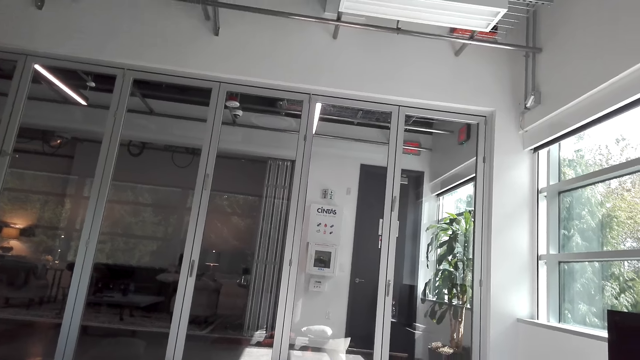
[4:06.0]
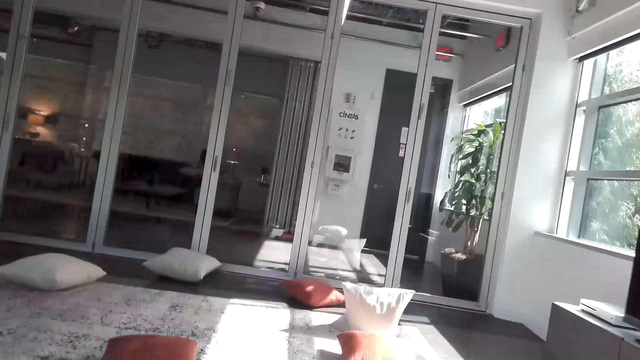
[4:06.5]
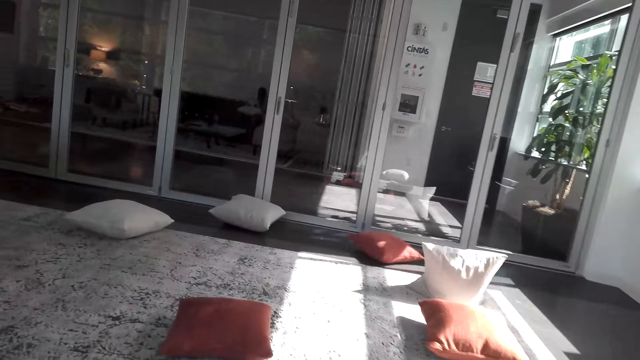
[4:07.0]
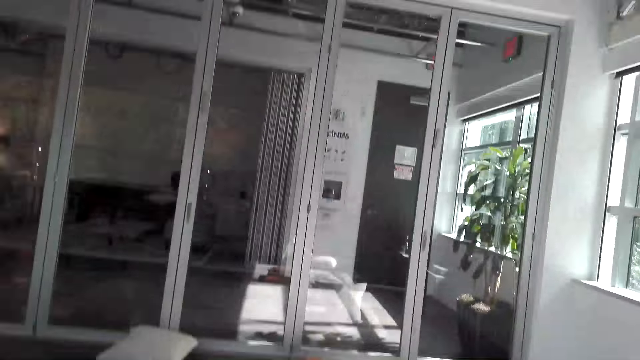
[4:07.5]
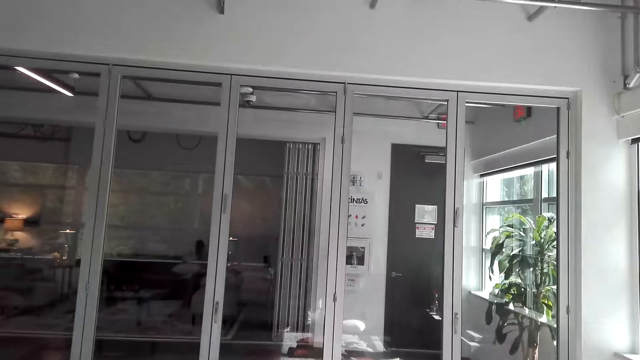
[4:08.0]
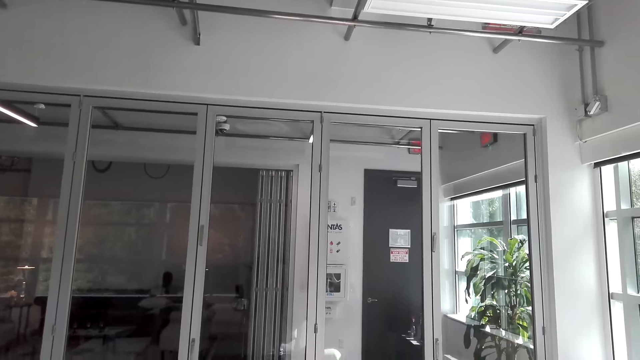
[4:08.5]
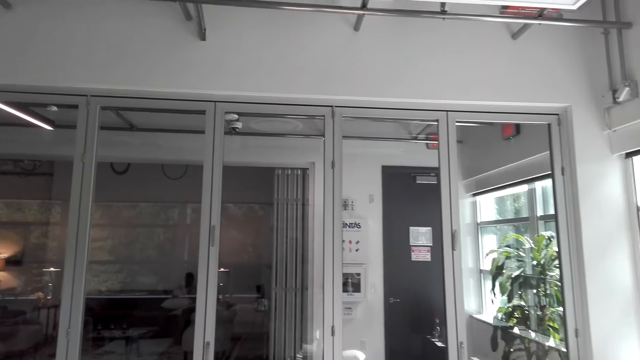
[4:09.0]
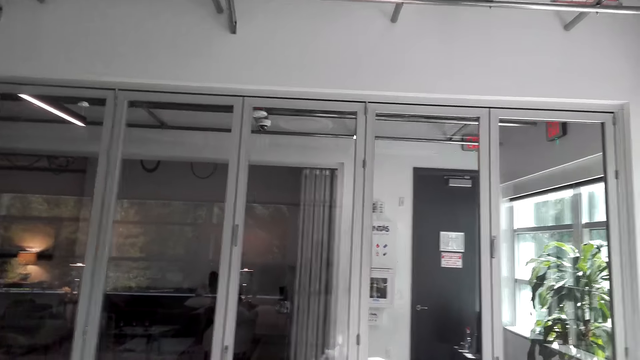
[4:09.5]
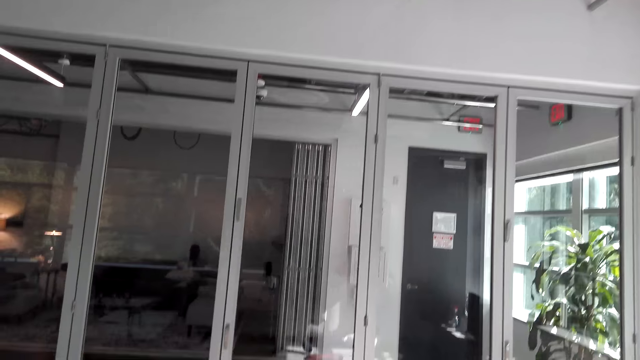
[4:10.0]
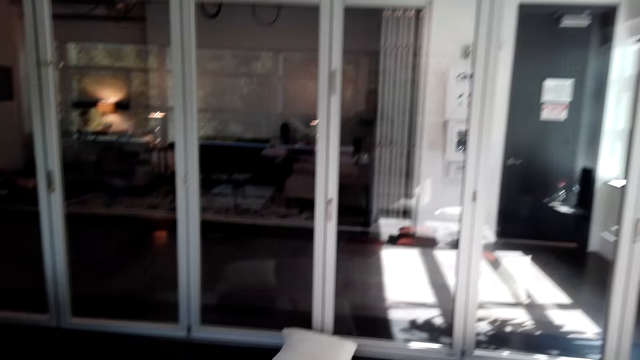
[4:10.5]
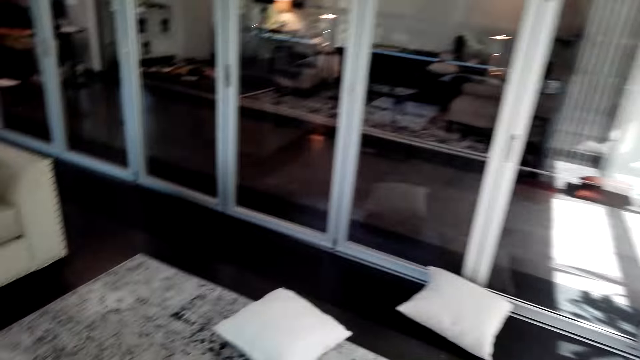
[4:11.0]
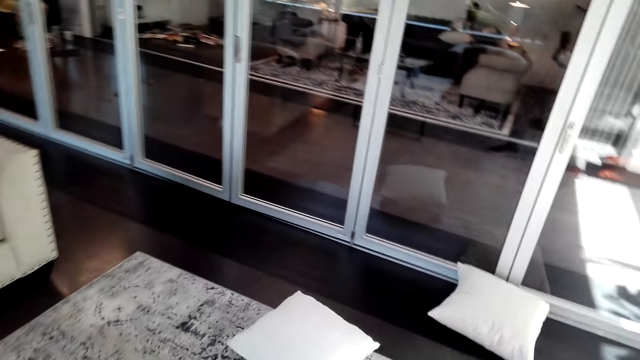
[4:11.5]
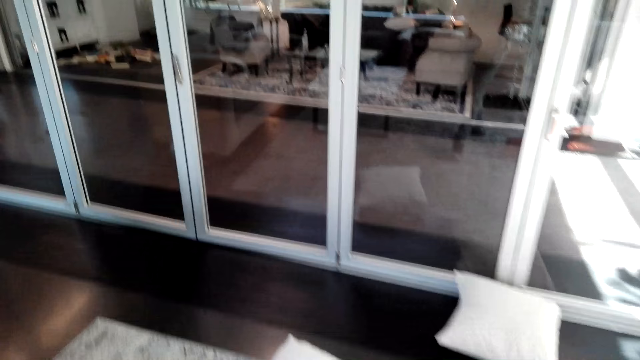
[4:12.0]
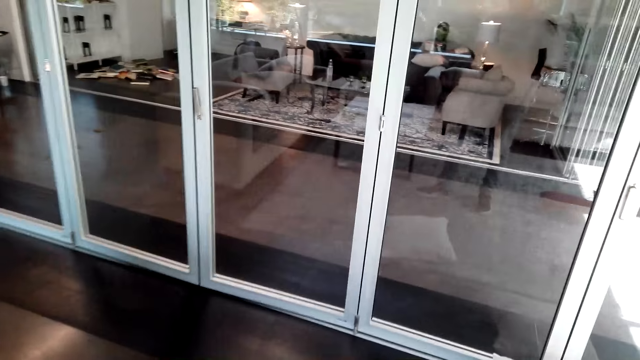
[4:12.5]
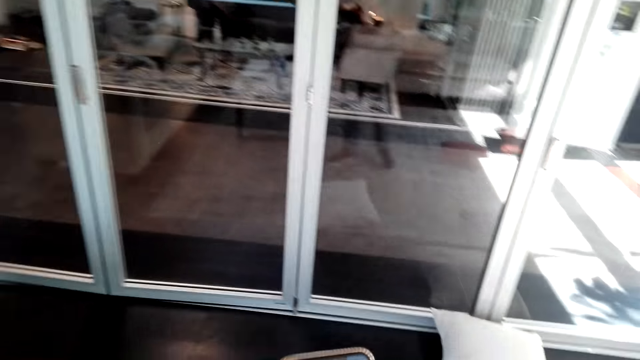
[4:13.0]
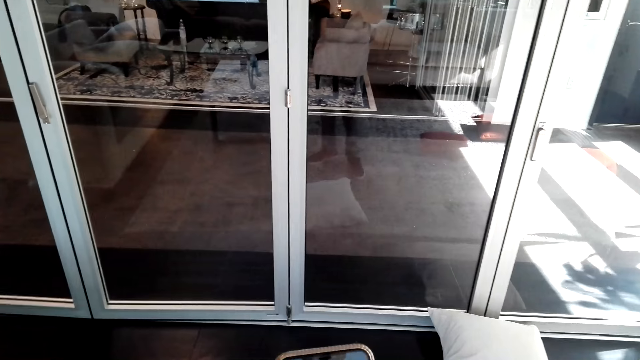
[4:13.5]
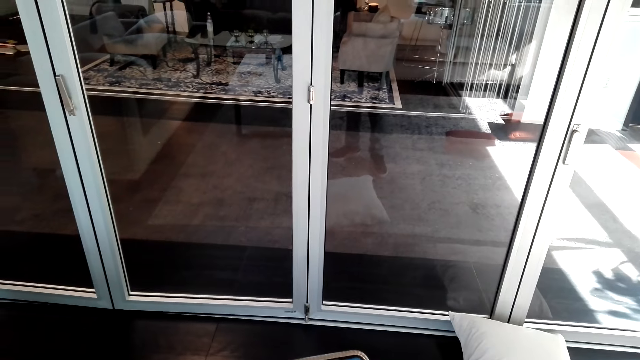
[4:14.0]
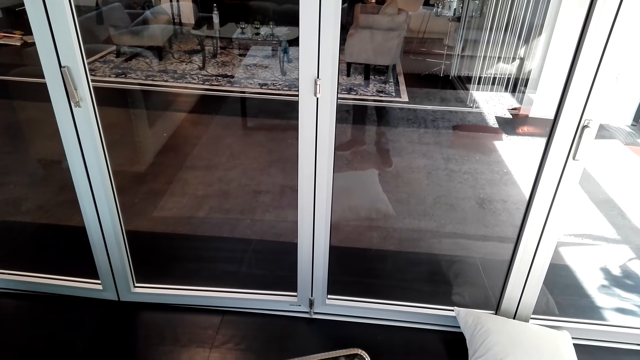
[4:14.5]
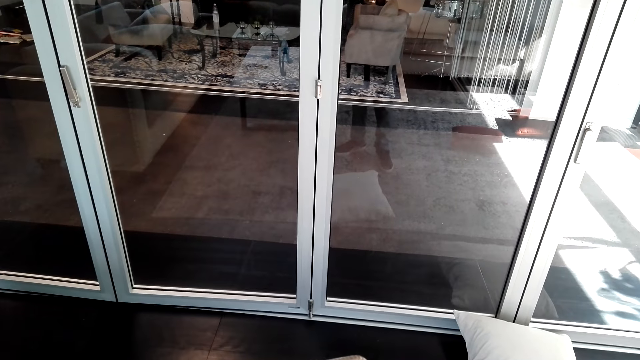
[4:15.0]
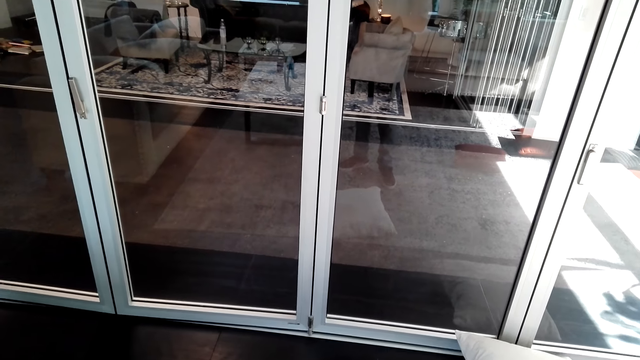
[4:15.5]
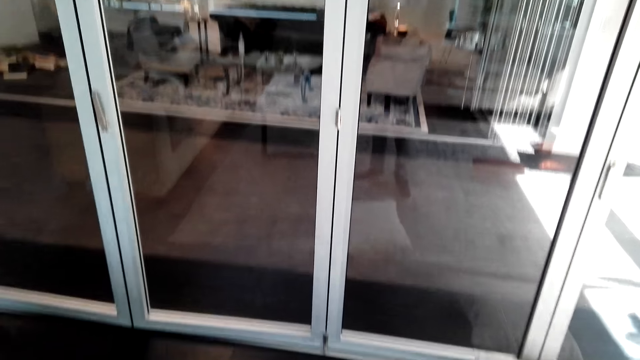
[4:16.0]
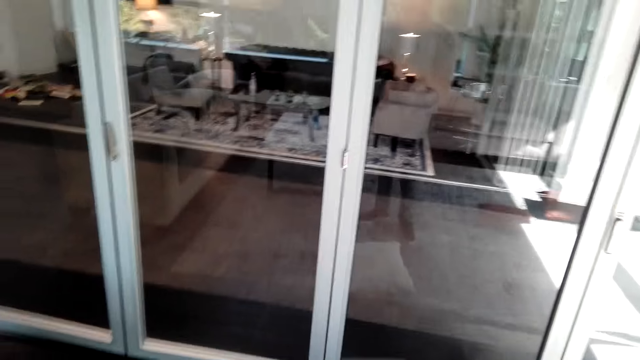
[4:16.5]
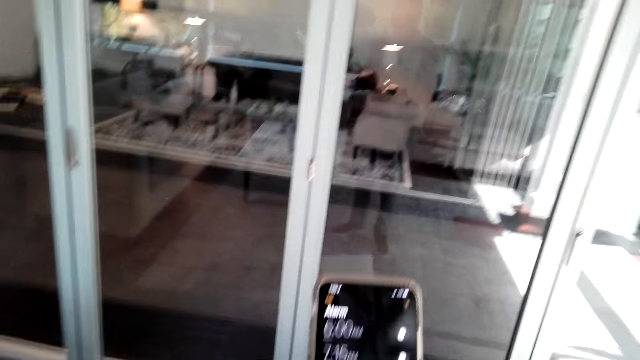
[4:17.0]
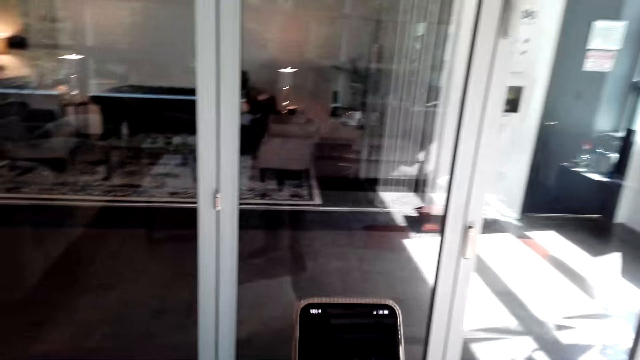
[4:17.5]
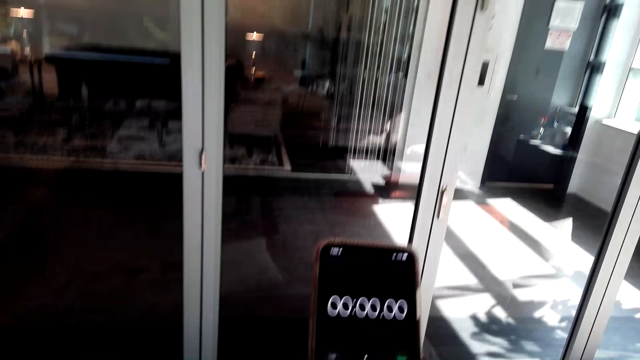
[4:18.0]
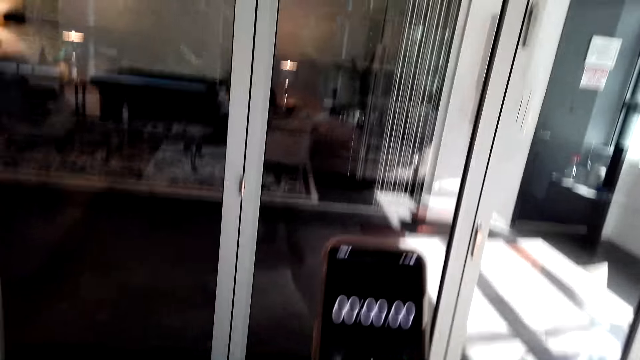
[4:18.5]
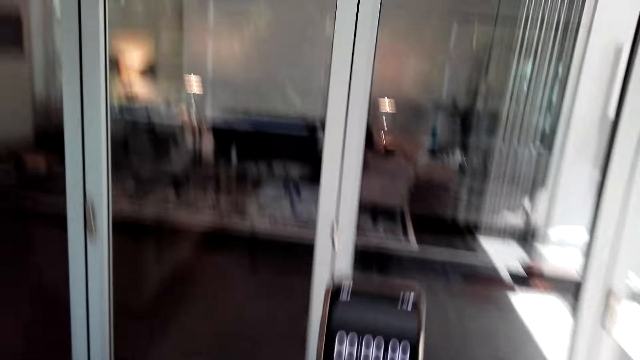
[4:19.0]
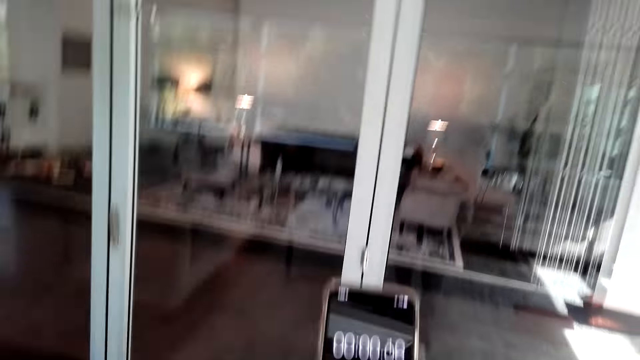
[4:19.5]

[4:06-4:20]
The camera wearer walks in the house. He uses his phone. He stands.

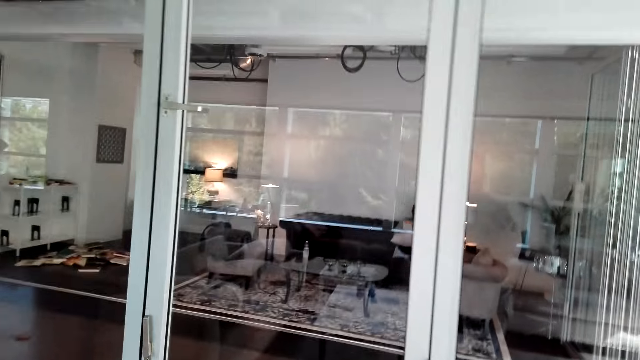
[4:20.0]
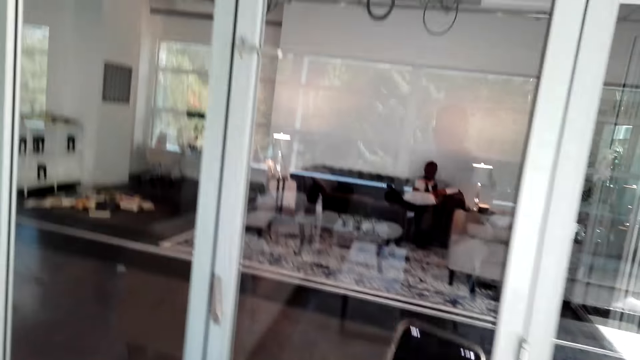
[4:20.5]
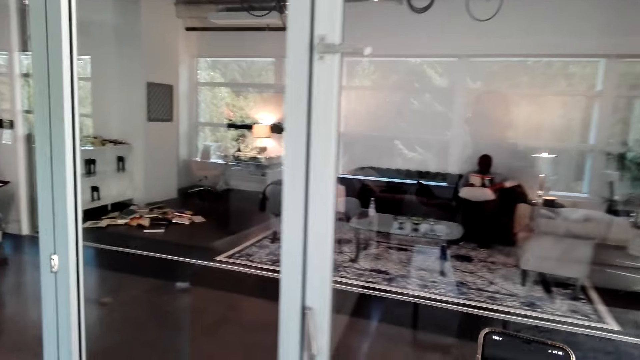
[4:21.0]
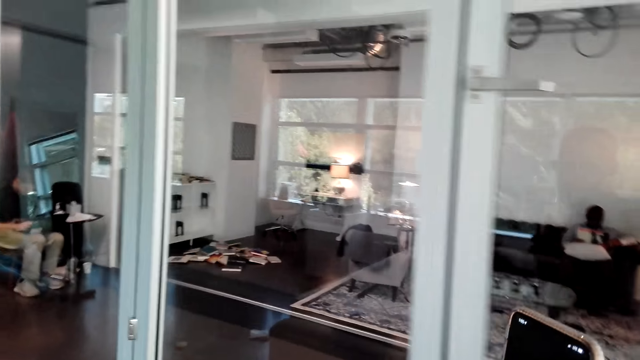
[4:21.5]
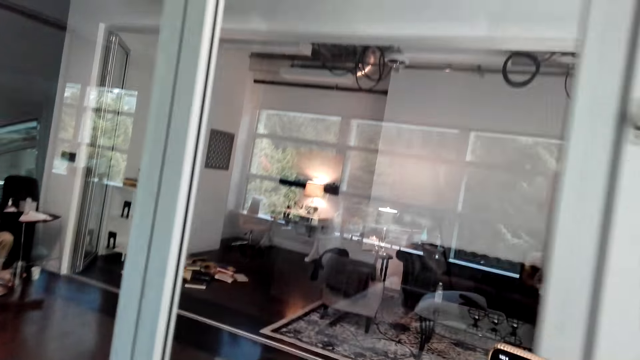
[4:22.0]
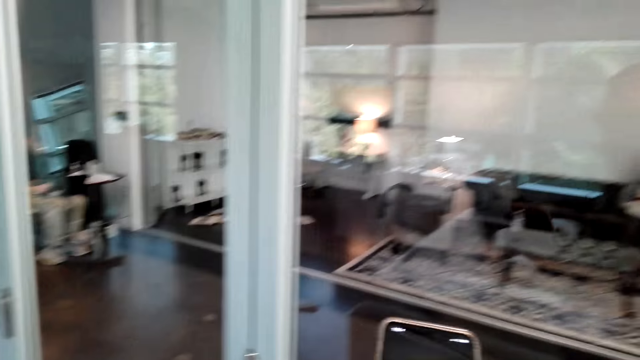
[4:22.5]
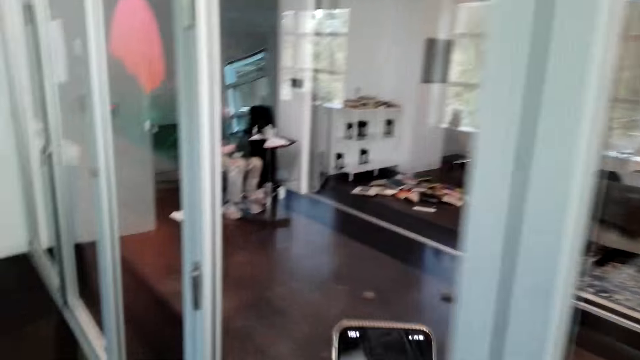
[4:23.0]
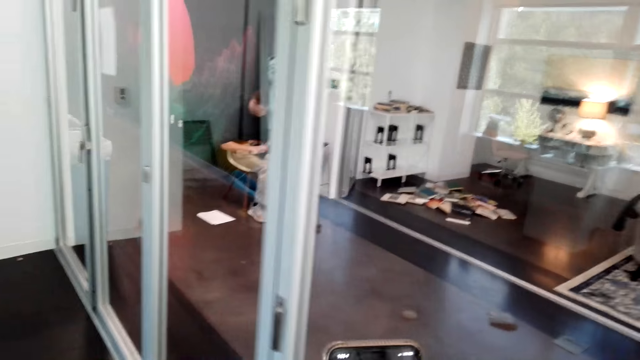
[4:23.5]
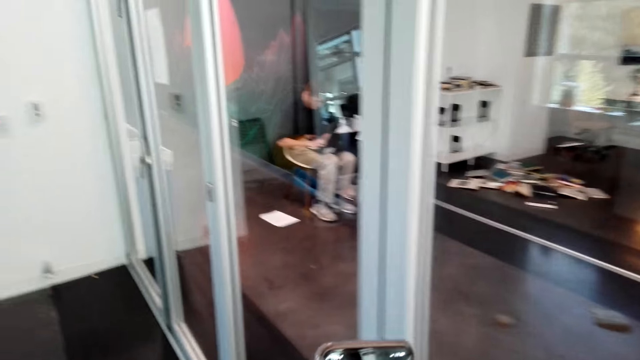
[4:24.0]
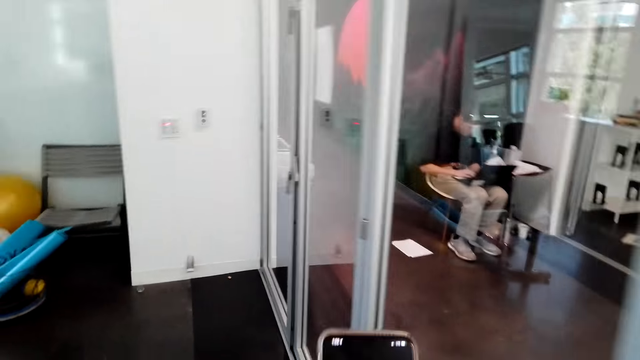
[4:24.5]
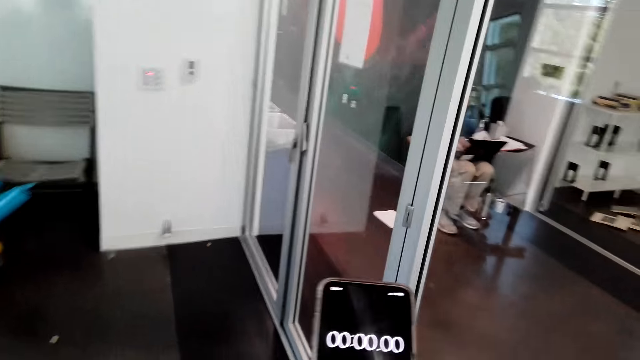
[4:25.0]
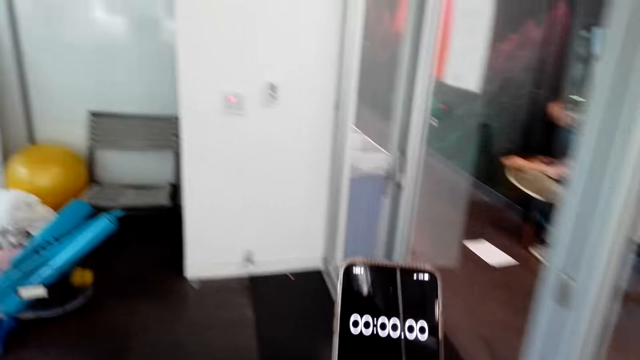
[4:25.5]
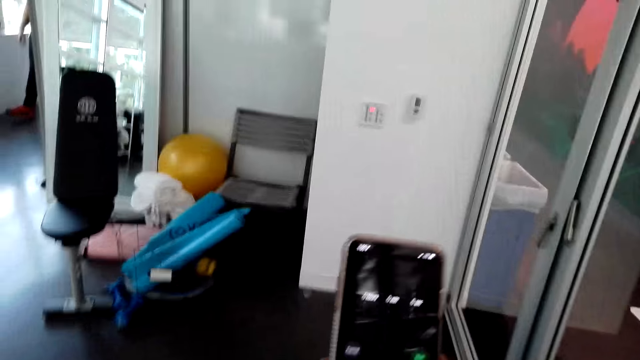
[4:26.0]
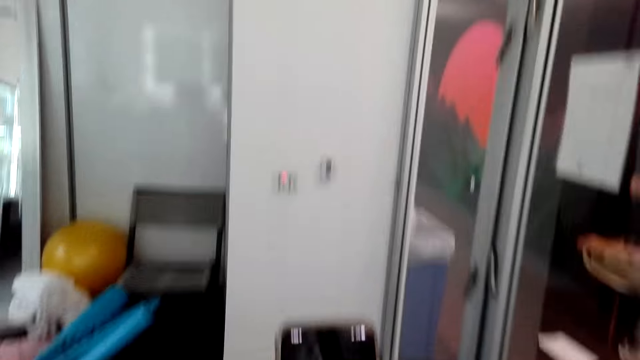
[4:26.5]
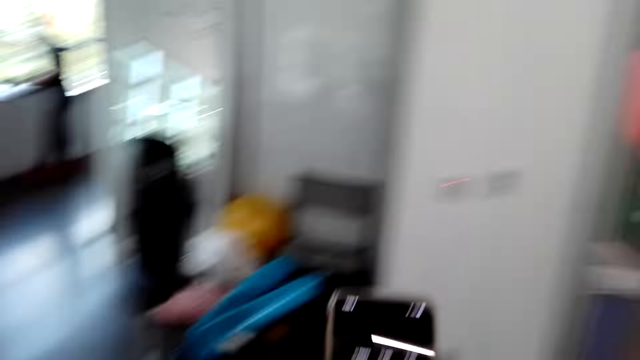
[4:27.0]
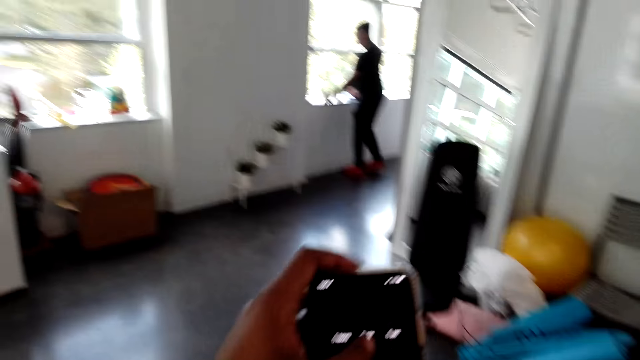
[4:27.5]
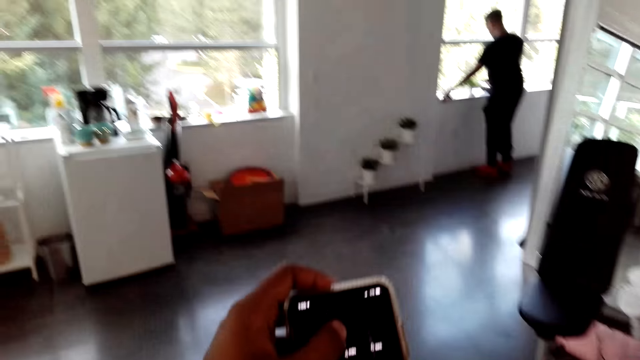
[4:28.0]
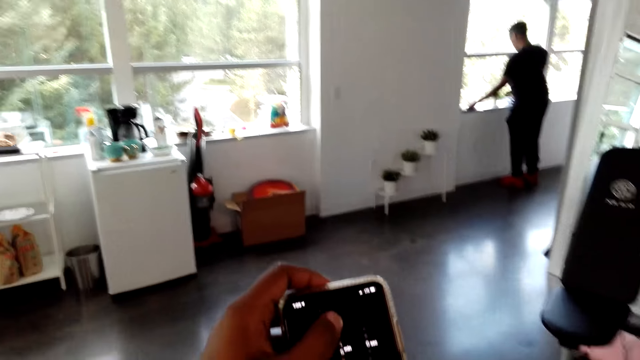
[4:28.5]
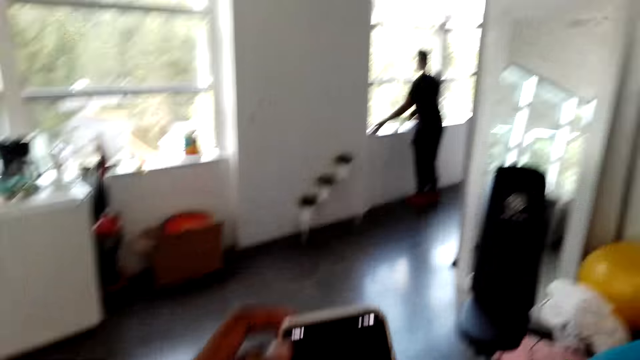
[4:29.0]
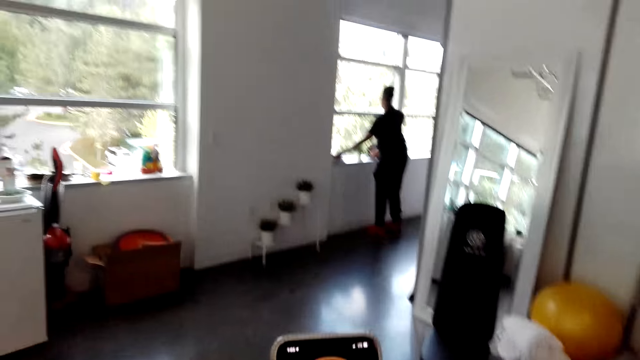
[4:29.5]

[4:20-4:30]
The camera wearer walks in the house. He uses his phone. He touches the phone with the left hand.
